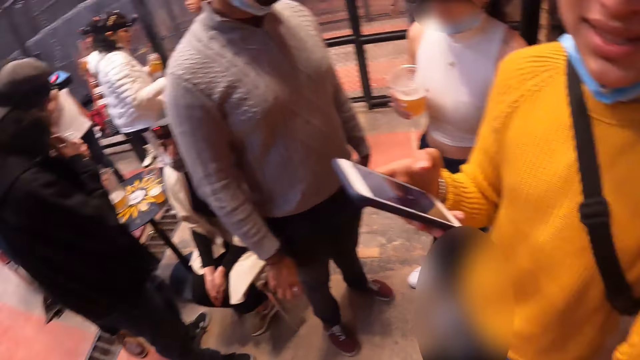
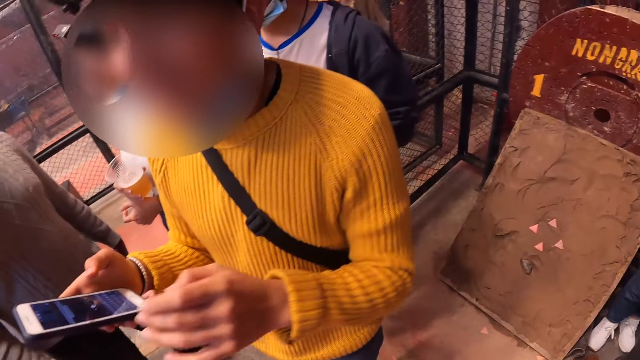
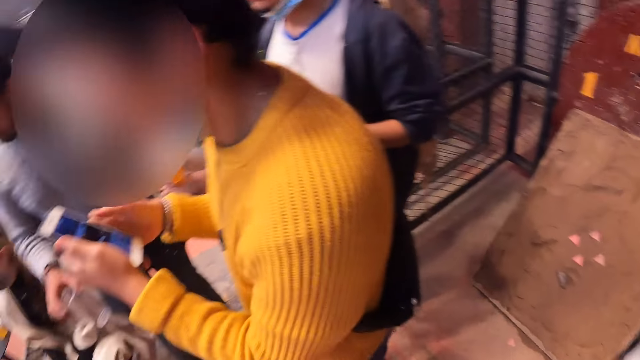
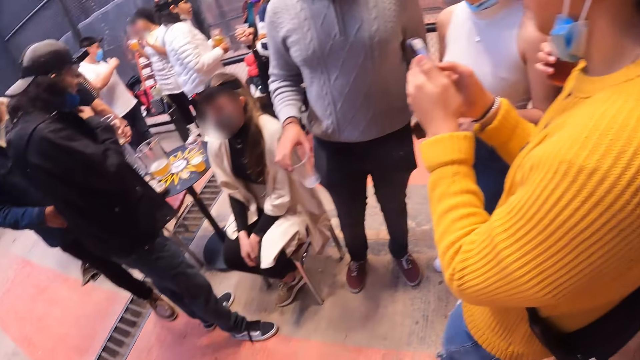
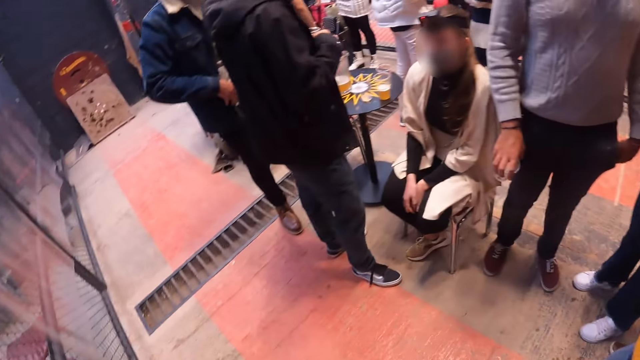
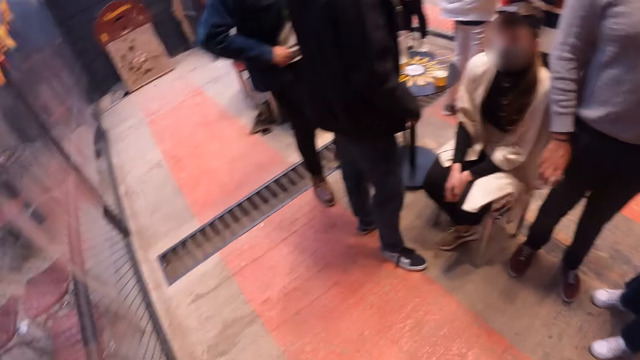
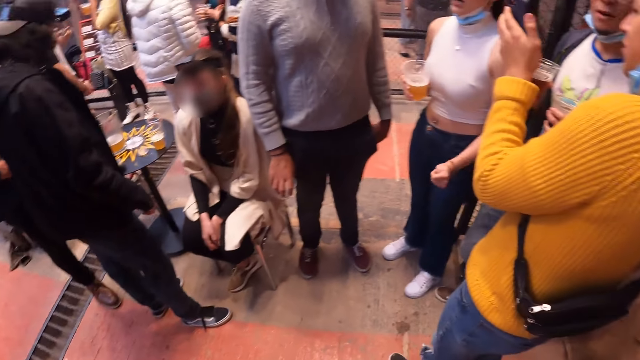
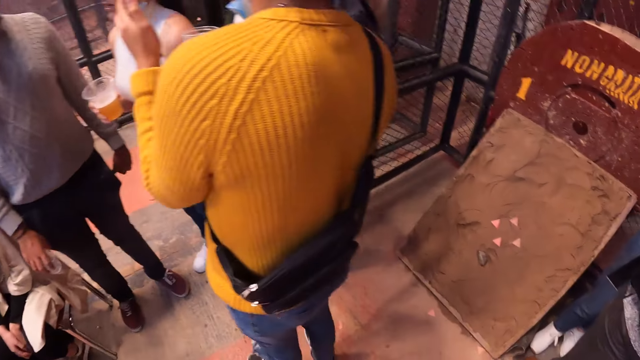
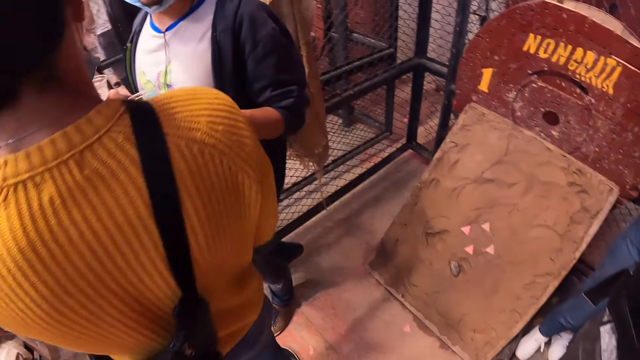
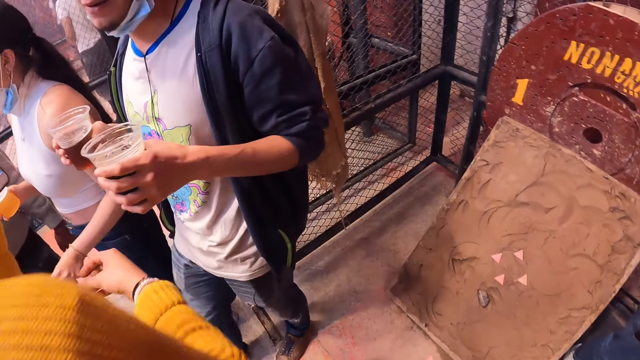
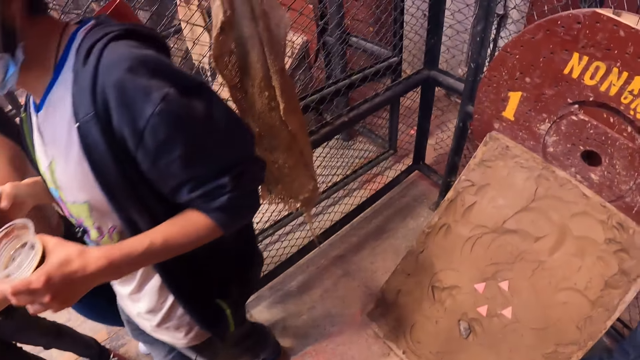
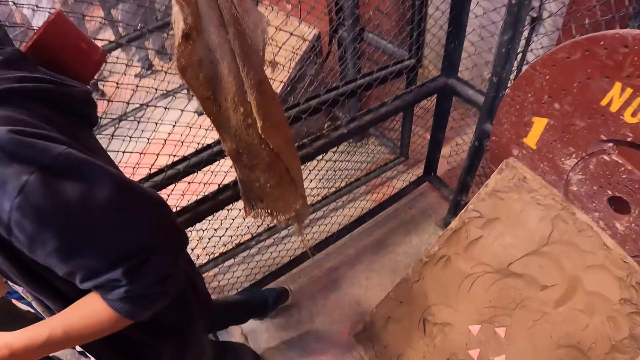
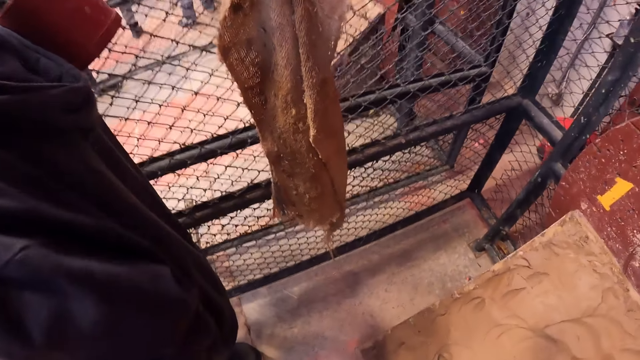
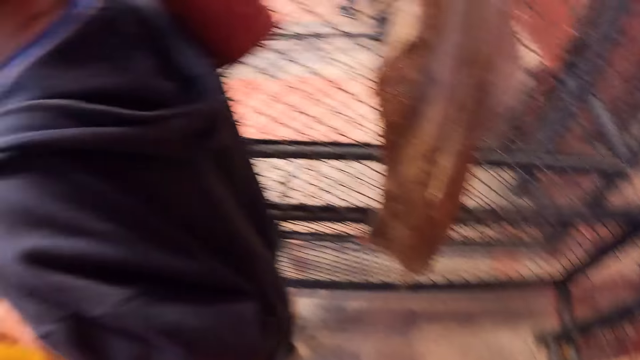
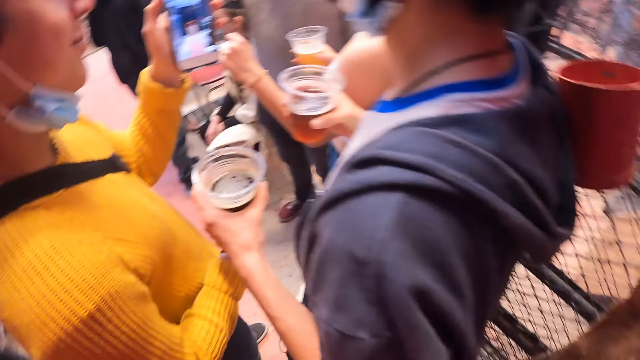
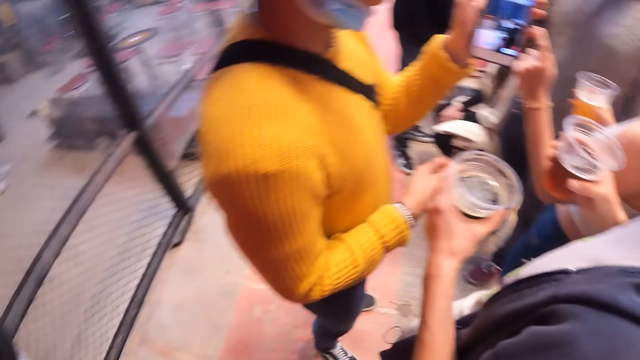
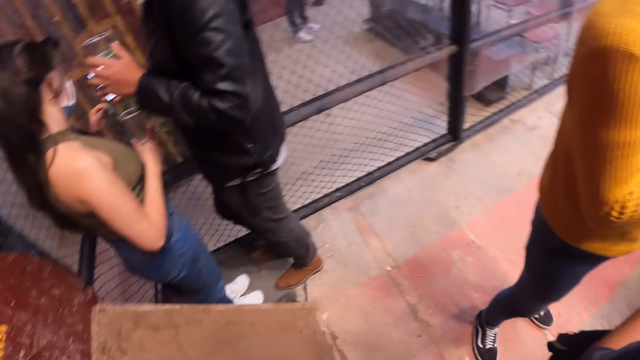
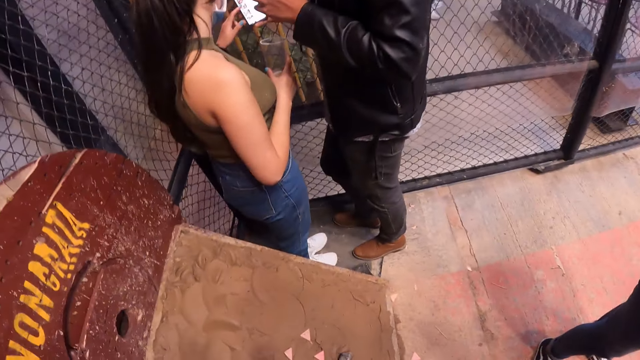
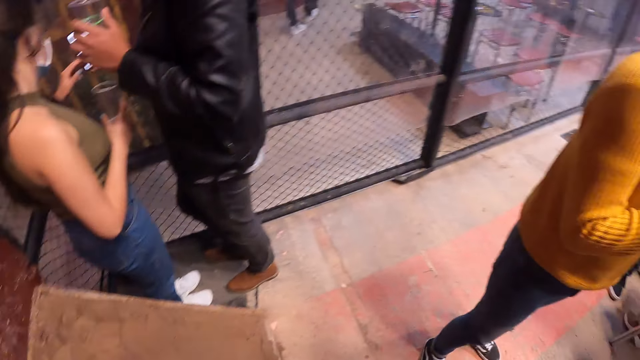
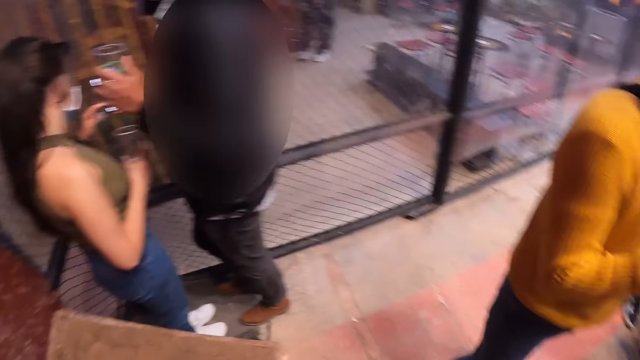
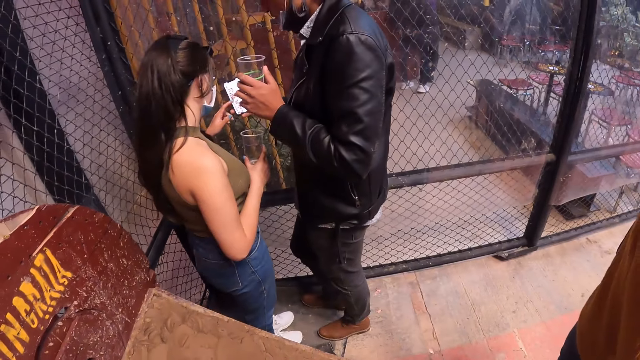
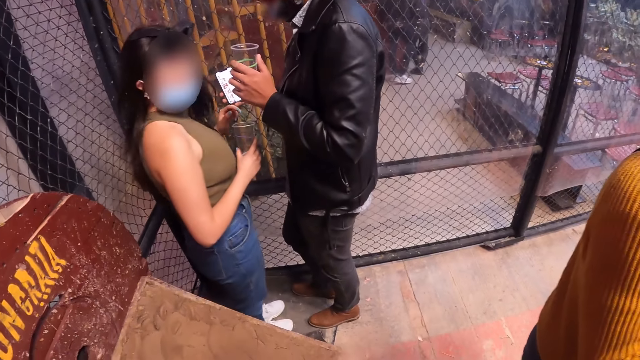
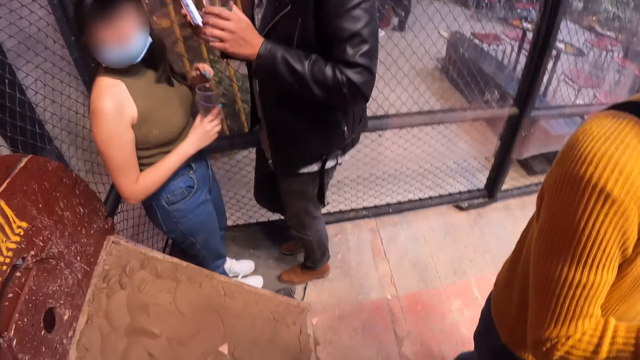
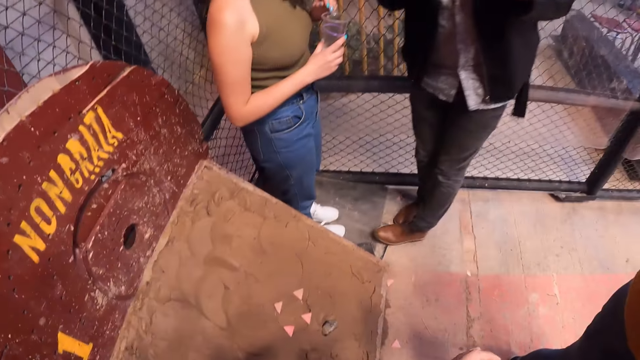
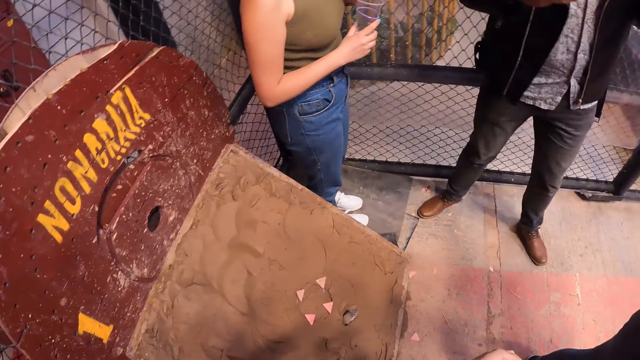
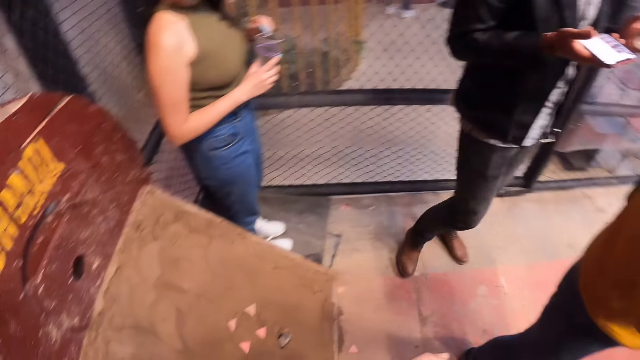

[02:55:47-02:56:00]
A man speaks to the camera wearer. The man operates a phone with both hands. A lady interacts with another man. The camera wearer looks around the room. A woman operates a phone with her left hand.

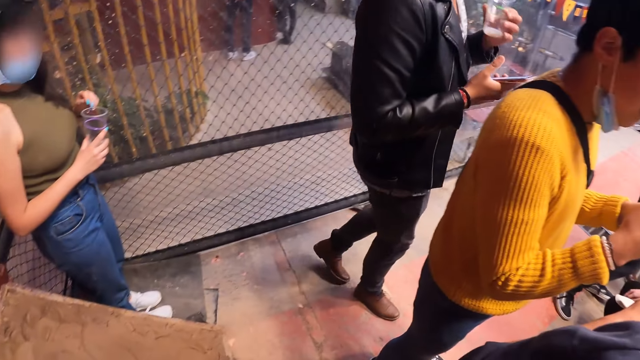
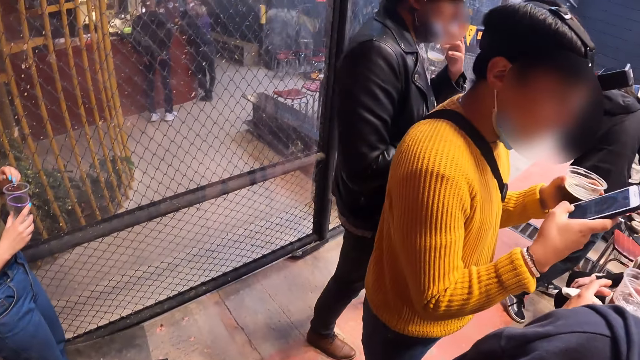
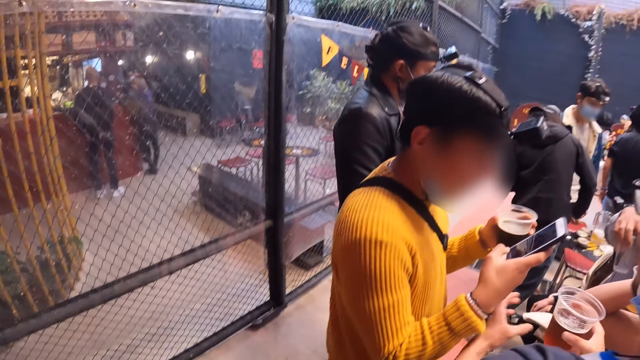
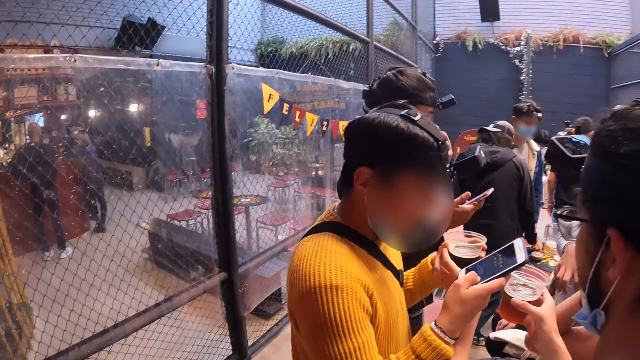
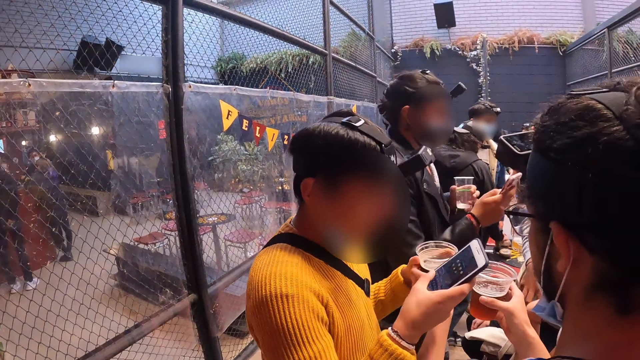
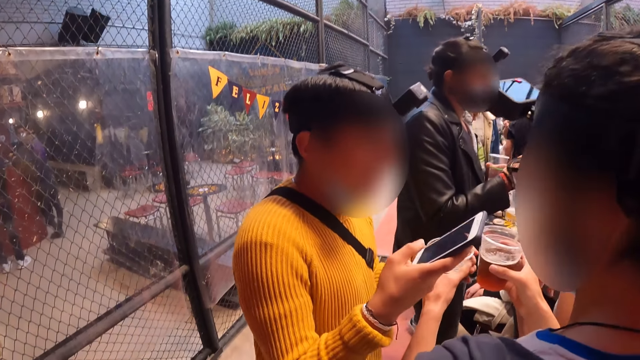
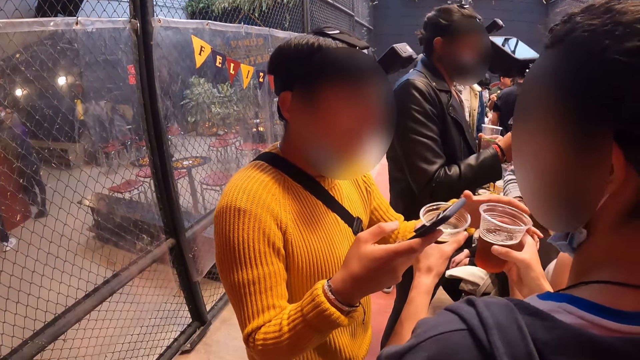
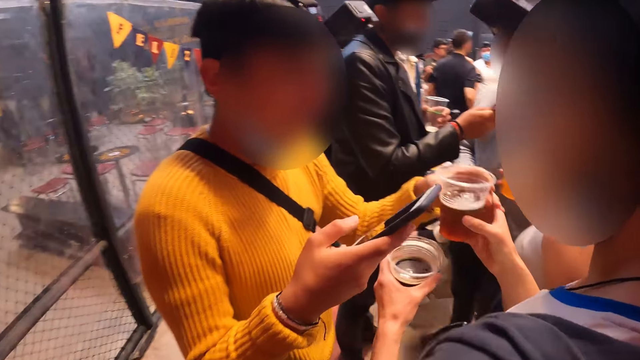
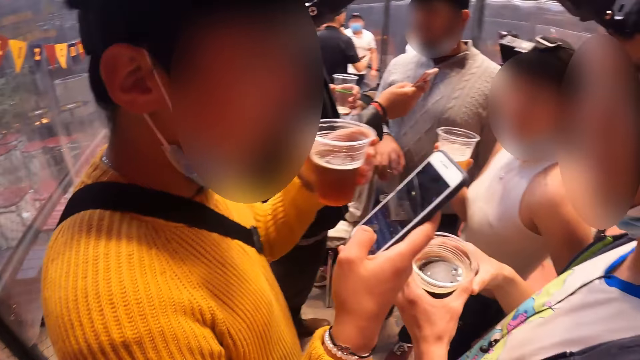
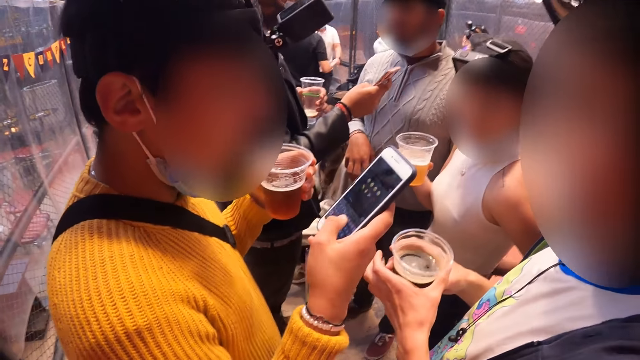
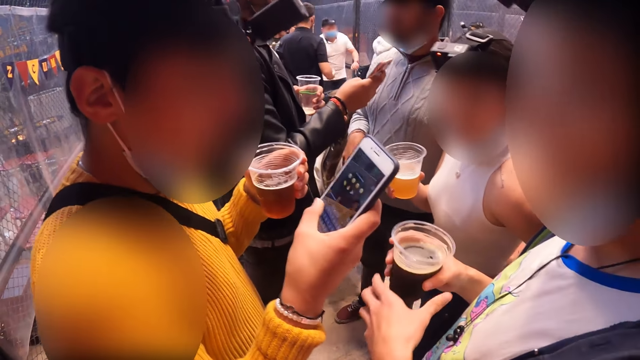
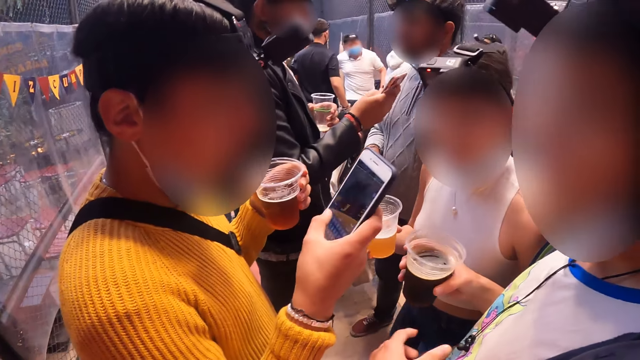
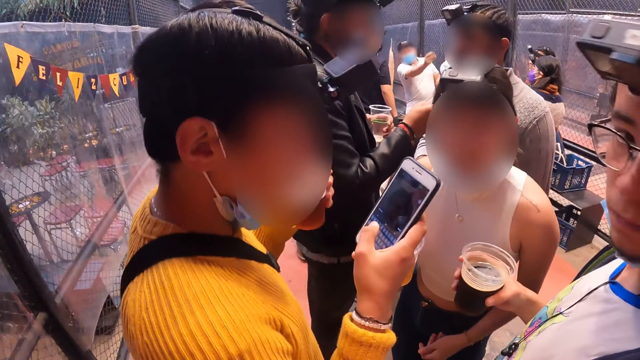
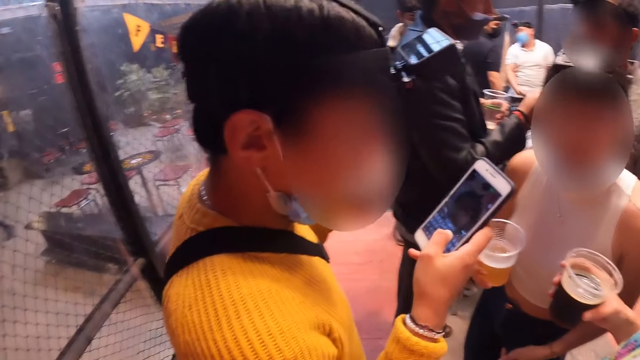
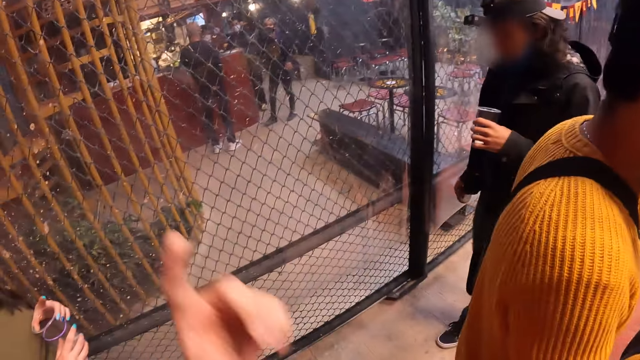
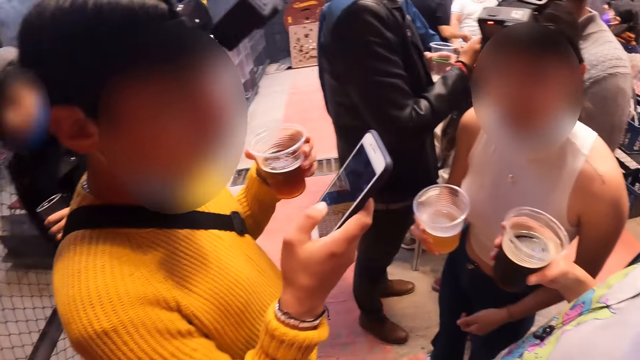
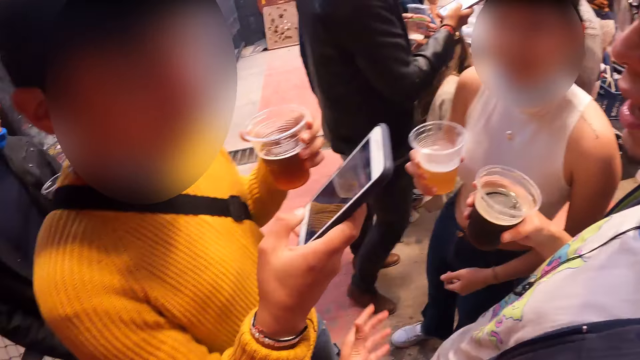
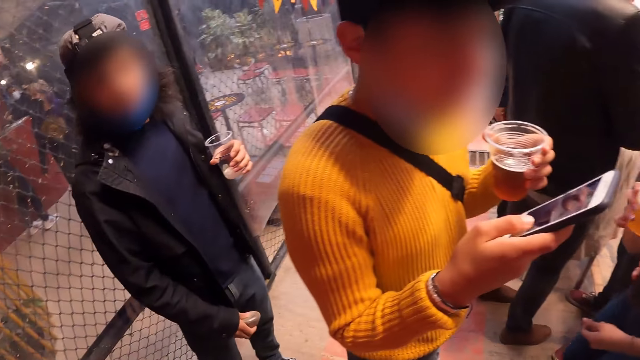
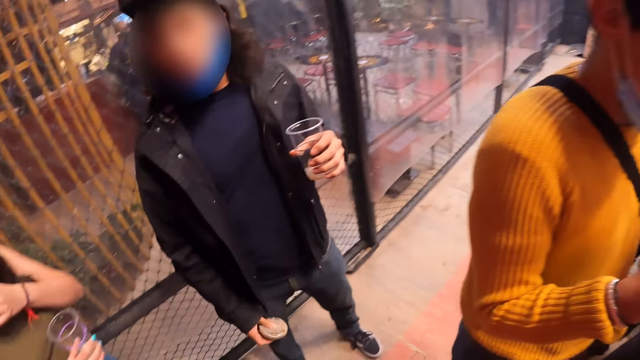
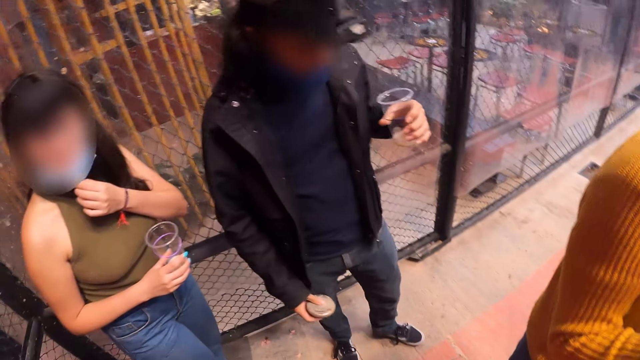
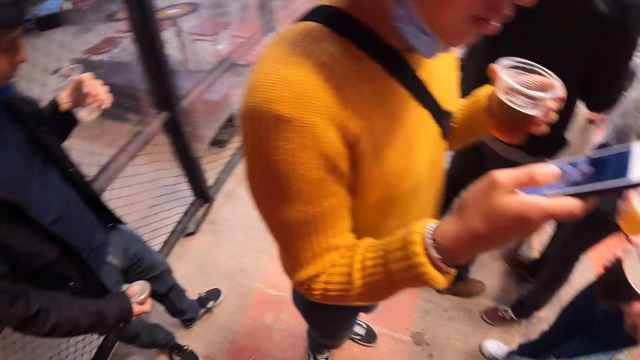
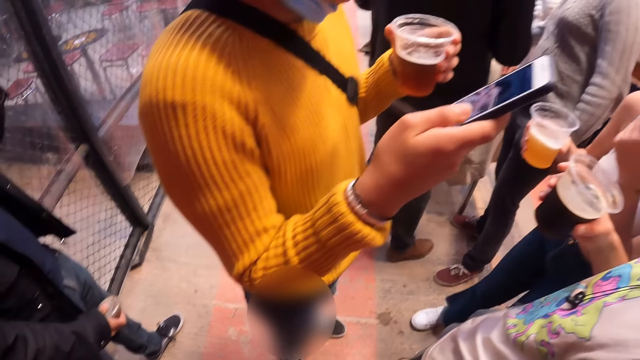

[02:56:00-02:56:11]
The man operates the phone with his right hand. Another man operates the phone with his right hand. A lady scrolls the phone. The lady interacts with another man. The camera wearer interacts with the man and the lady. They stare at another man.
